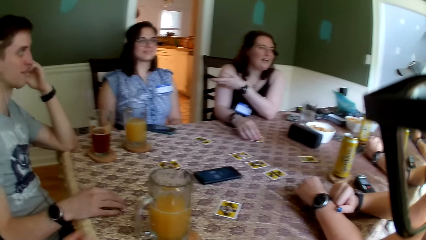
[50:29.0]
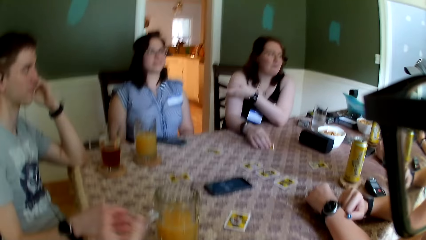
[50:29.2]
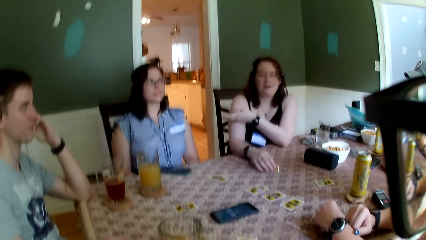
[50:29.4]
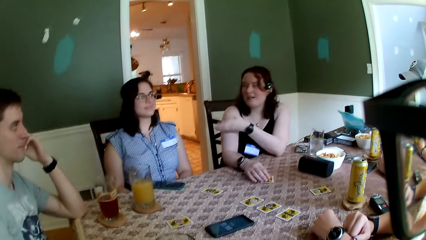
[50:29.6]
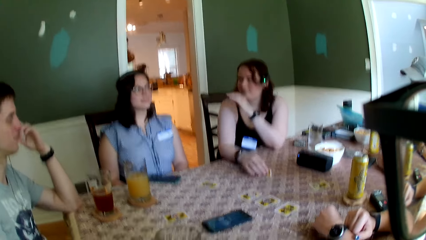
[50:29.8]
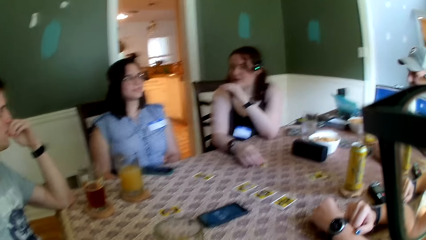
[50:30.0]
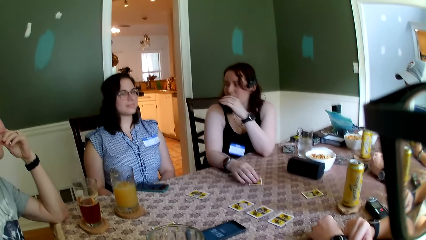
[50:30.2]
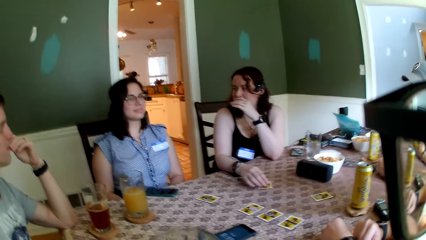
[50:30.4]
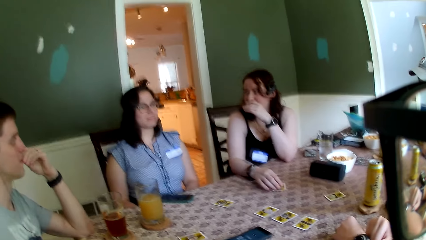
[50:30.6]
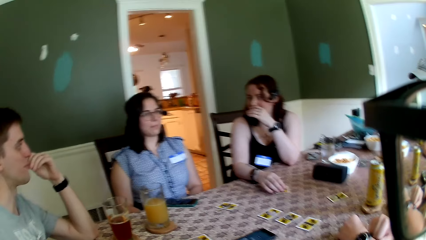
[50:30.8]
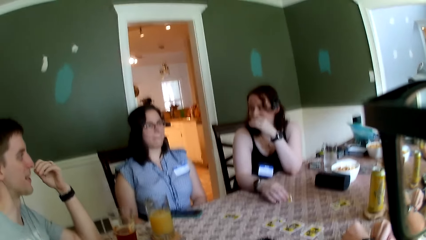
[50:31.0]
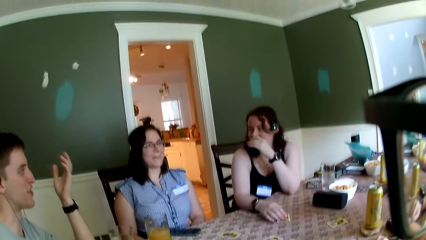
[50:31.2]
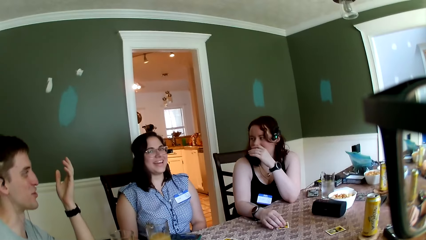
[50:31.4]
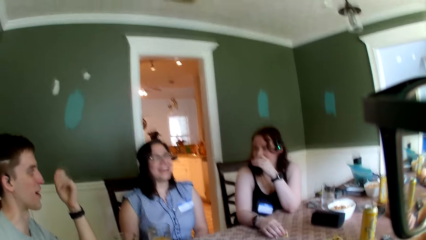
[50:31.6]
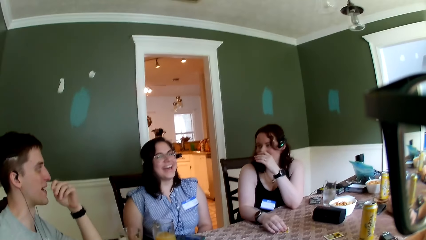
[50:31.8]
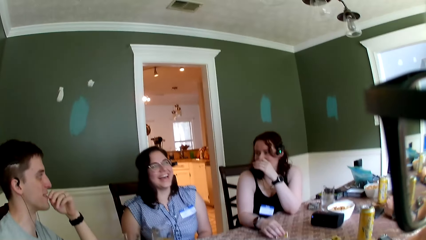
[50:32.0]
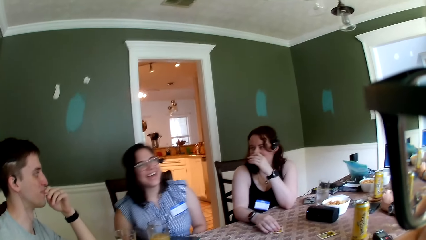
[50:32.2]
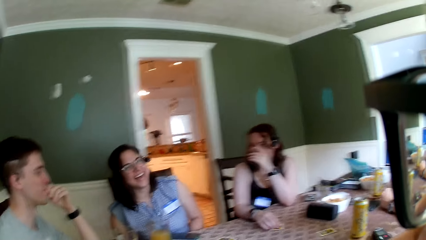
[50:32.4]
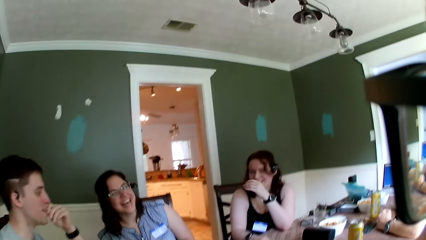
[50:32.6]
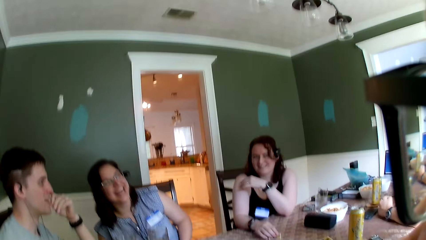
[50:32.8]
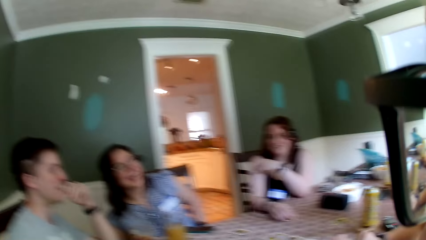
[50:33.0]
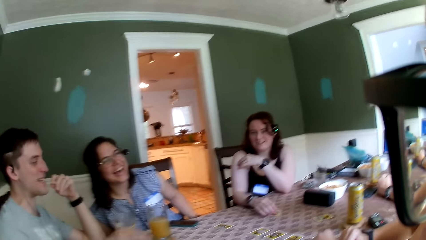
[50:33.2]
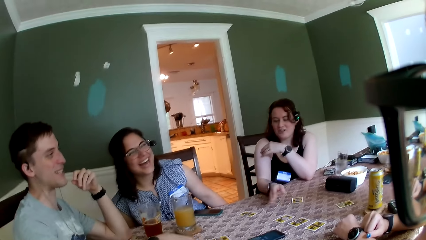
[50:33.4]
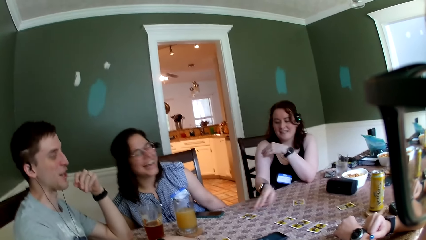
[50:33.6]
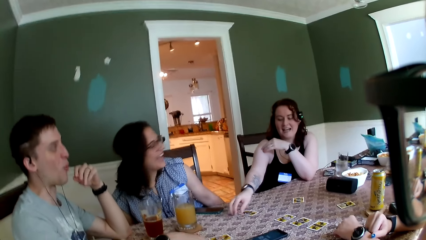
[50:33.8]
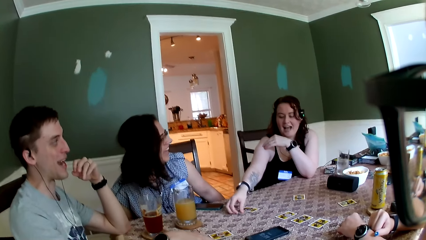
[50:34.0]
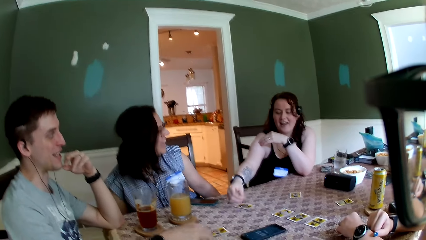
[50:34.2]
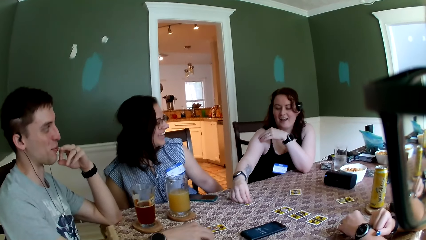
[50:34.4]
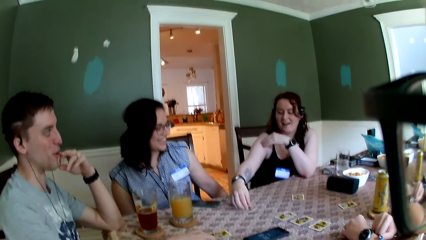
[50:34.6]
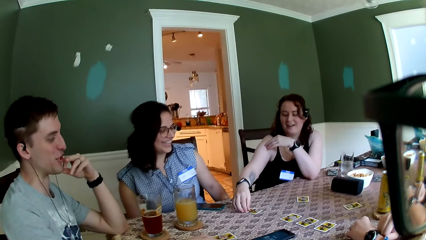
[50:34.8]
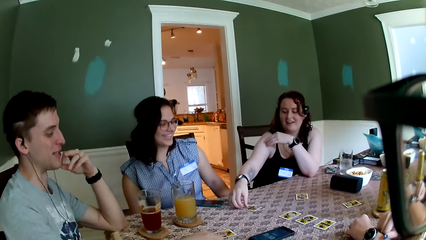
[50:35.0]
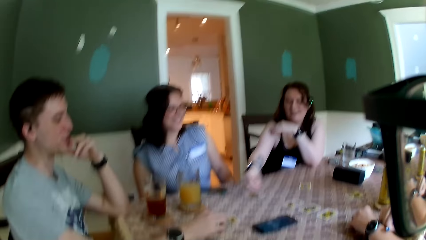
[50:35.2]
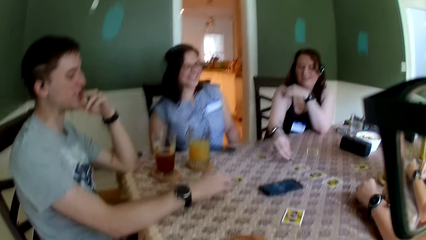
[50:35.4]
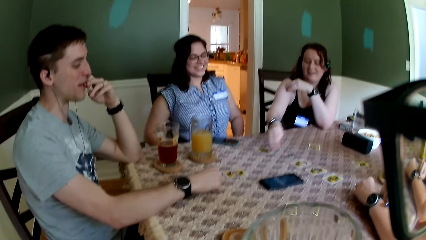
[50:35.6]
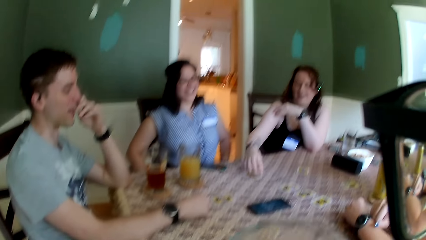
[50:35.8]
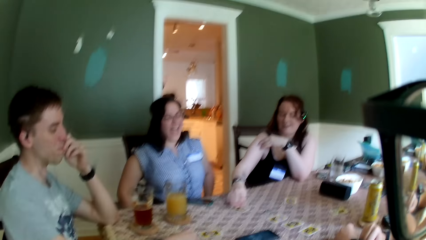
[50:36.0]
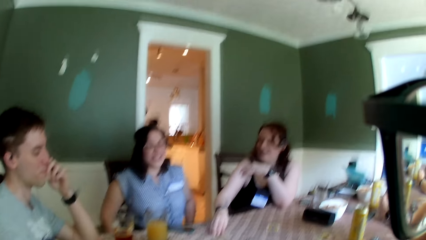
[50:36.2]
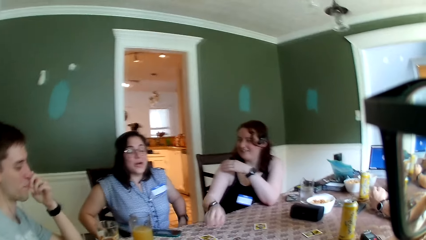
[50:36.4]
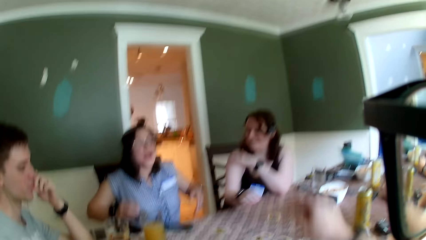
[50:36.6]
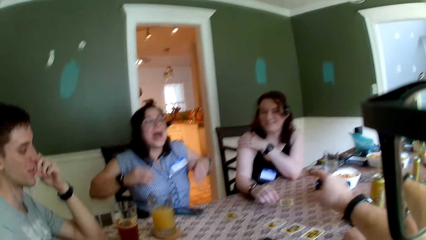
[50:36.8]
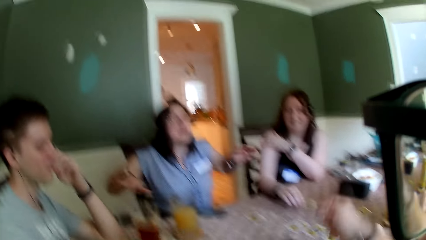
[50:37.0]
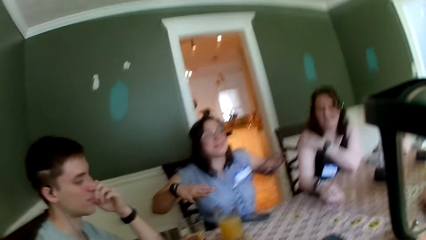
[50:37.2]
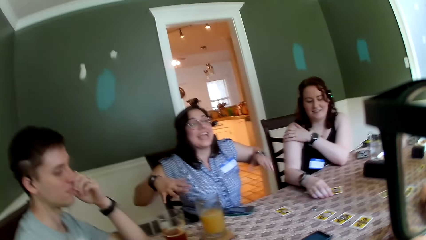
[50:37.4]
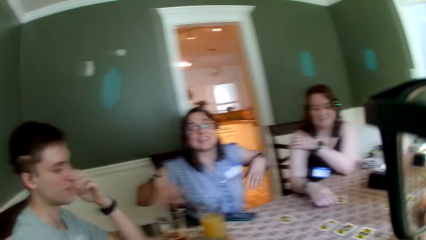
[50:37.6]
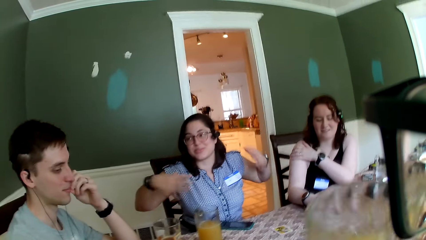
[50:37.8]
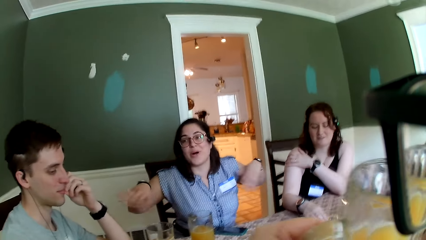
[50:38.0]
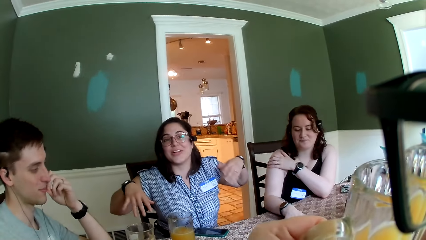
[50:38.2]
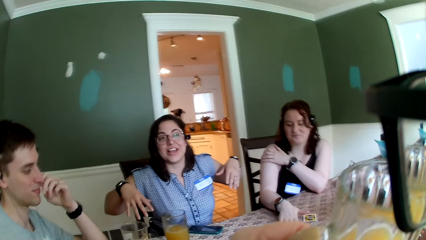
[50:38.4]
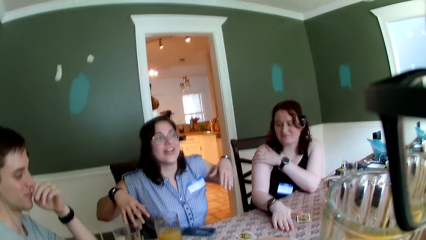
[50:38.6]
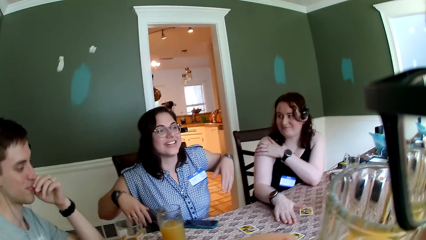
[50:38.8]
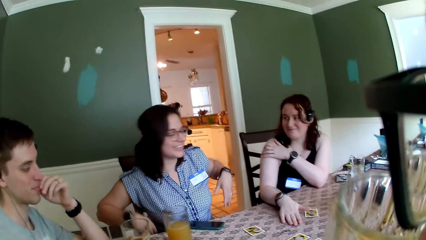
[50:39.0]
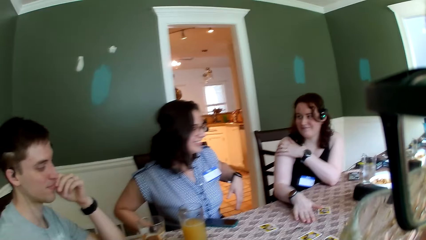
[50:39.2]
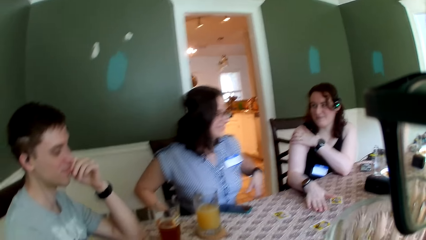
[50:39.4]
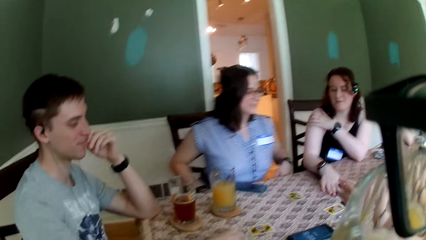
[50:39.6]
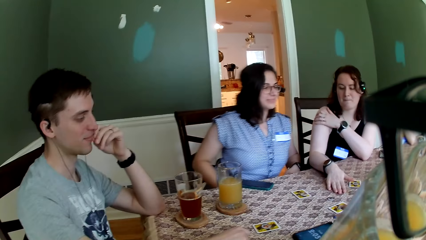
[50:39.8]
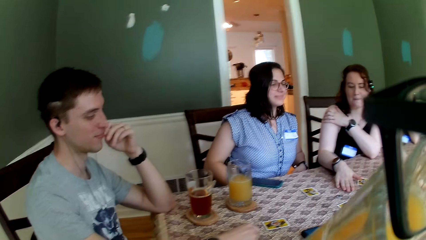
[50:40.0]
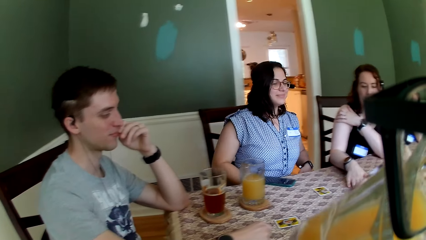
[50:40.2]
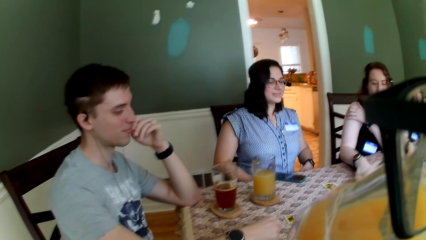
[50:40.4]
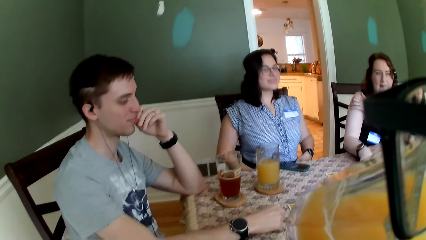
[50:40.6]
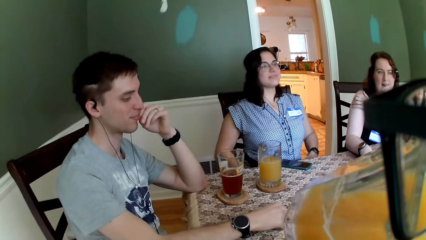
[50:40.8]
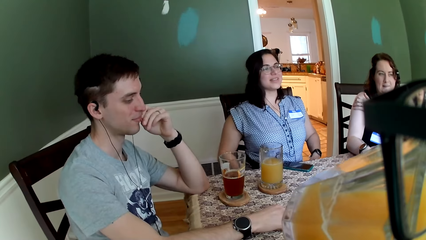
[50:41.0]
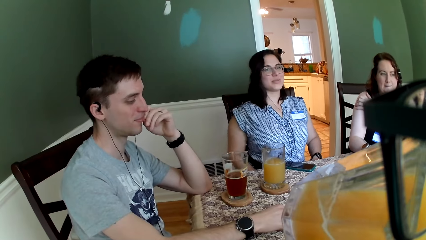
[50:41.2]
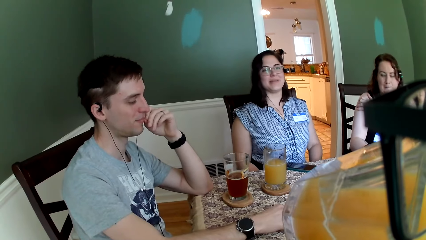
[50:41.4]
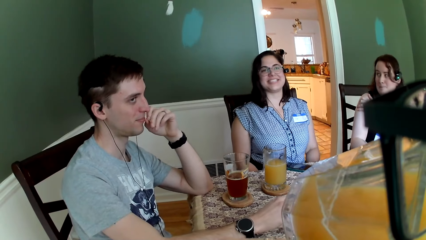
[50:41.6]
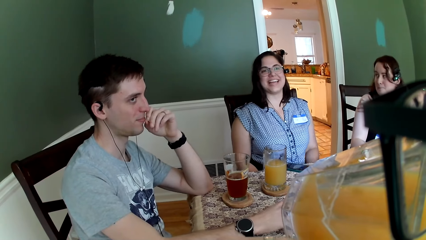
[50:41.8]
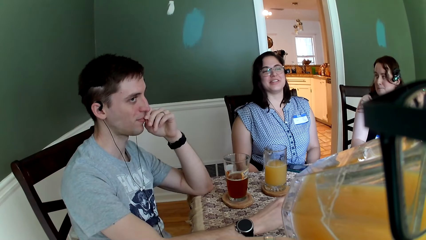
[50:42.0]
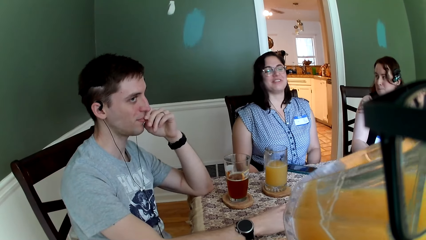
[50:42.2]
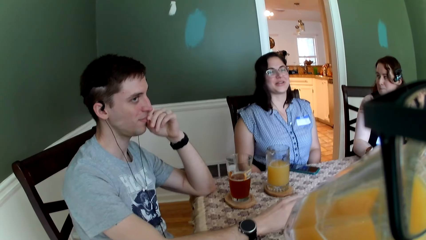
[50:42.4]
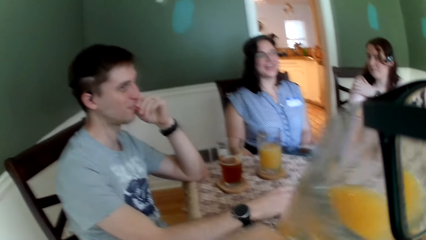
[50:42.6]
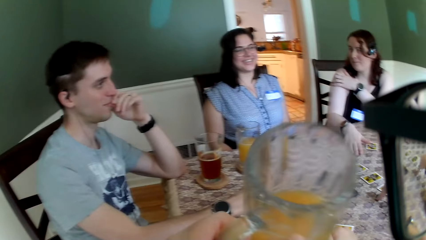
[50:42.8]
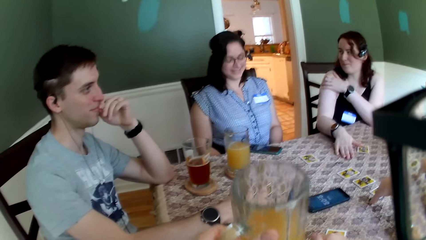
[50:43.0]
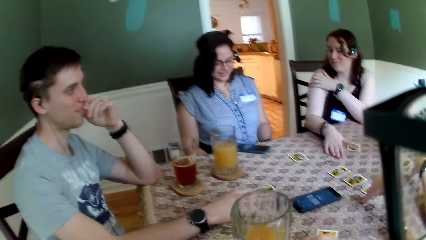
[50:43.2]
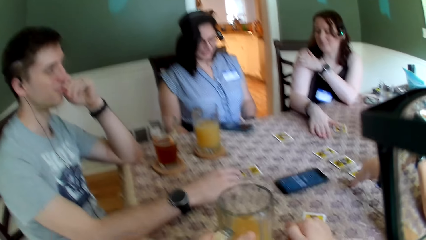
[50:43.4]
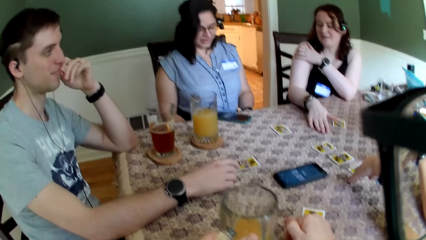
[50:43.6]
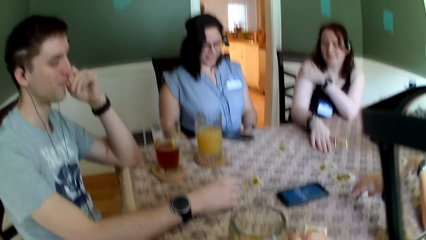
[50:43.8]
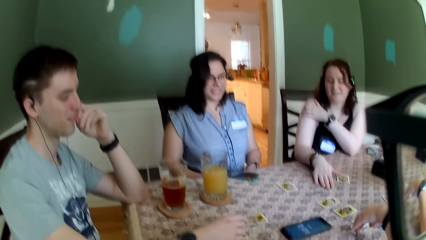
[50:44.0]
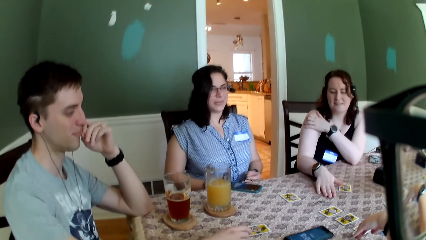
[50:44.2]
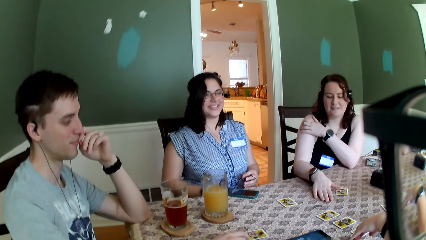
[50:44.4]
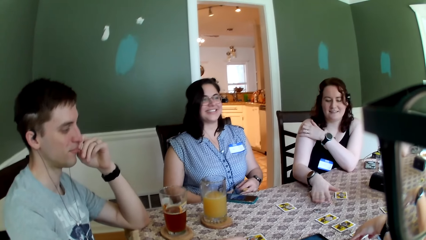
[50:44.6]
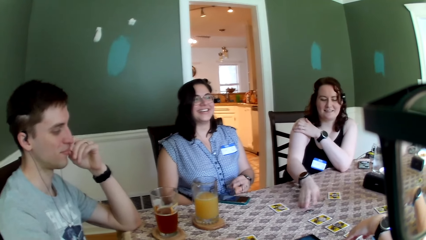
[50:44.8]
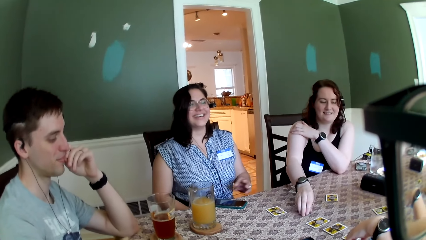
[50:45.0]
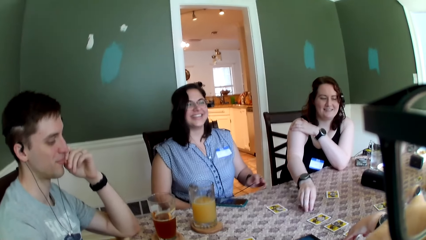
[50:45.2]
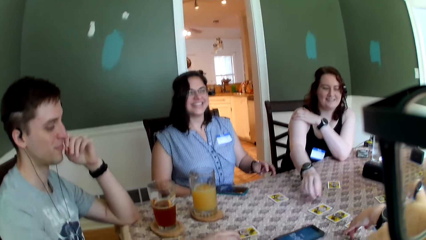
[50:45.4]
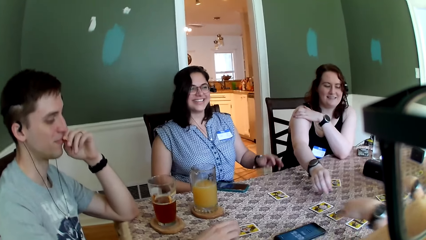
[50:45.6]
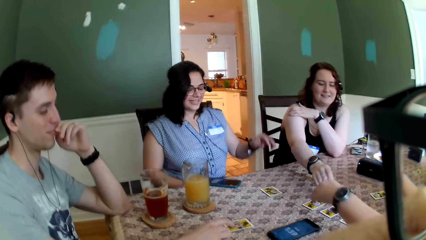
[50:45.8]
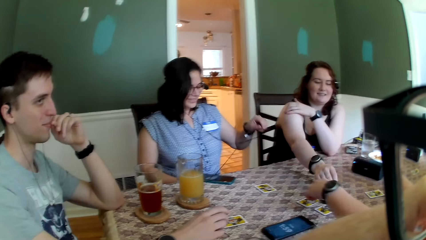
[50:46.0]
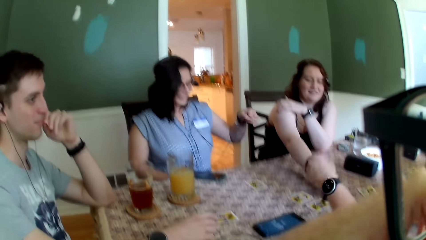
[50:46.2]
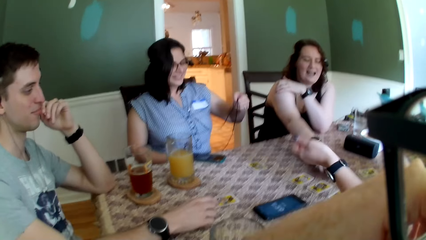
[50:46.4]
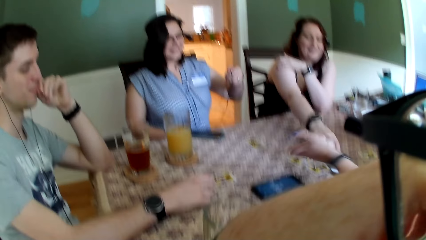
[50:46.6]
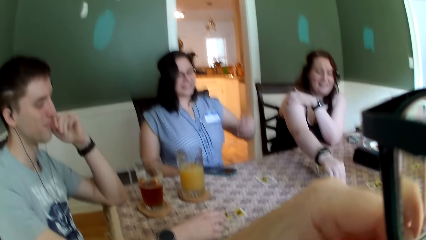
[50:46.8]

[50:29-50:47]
A woman points to another woman with her left hand. The camera wearer picks up the cup from the table with his left hand. The first woman picks up a card from the table with her right hand. The camera wearer points at the first woman with his right hand. He converses with the group of people. He drinks juice from the cup with his left hand. He drops the cup on the table with his left hand. The first woman picks up a card from the table with her right hand.
